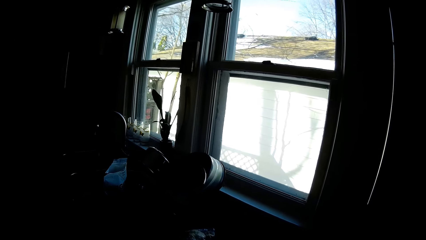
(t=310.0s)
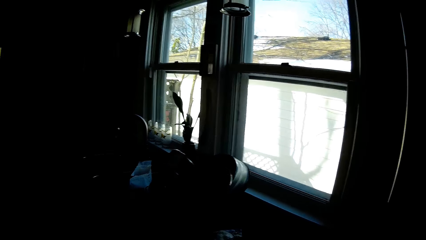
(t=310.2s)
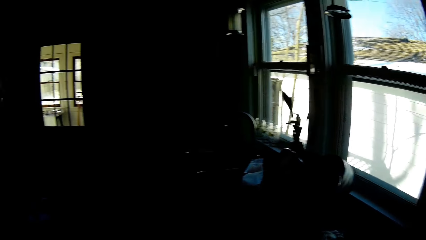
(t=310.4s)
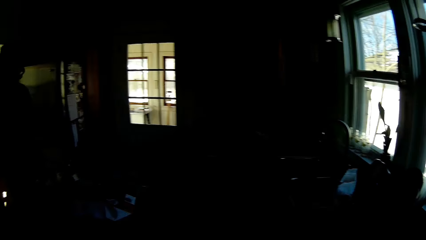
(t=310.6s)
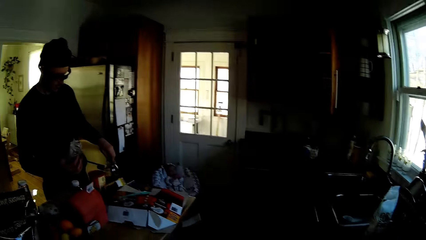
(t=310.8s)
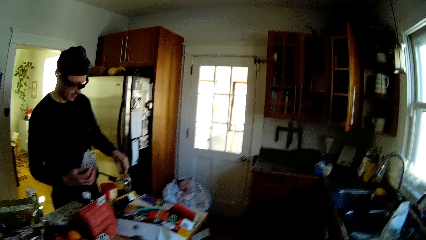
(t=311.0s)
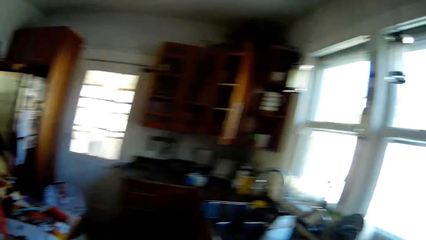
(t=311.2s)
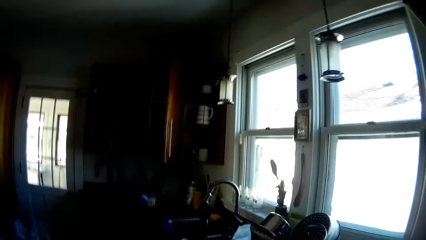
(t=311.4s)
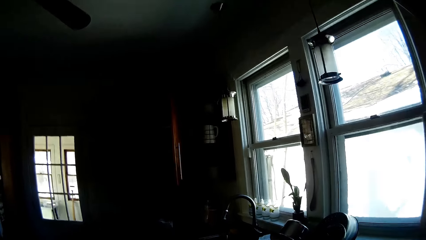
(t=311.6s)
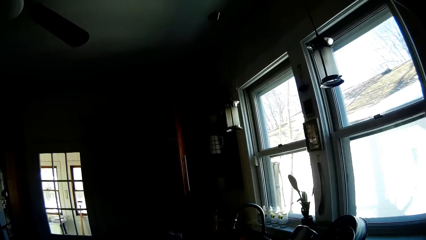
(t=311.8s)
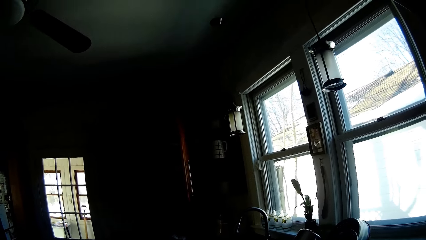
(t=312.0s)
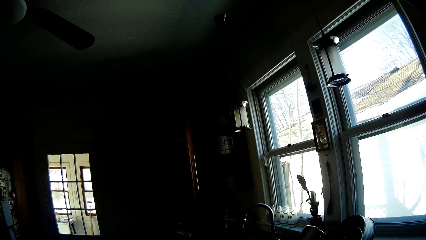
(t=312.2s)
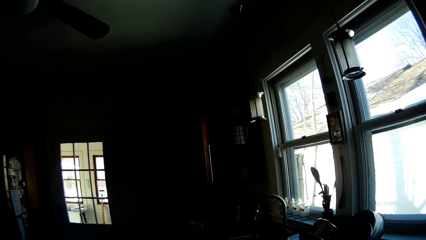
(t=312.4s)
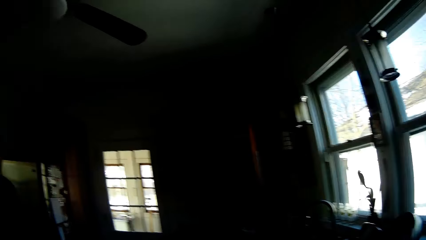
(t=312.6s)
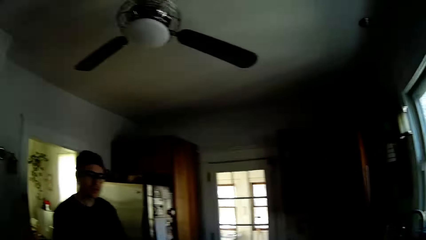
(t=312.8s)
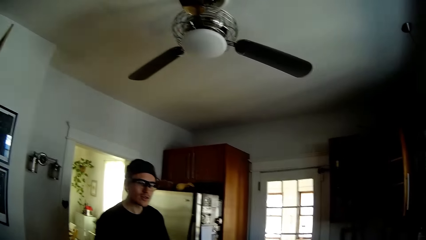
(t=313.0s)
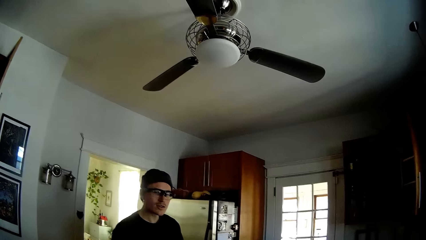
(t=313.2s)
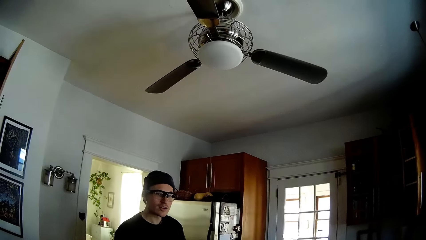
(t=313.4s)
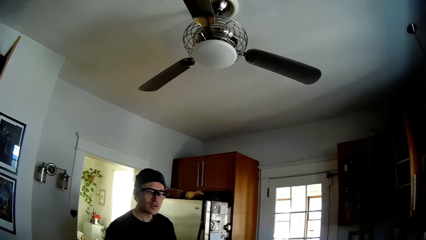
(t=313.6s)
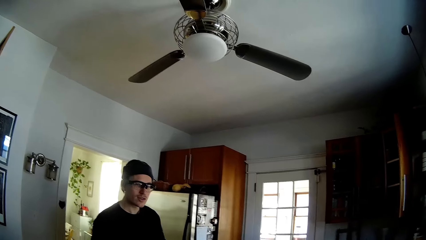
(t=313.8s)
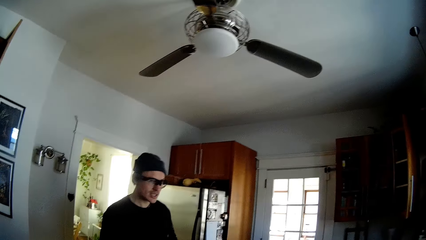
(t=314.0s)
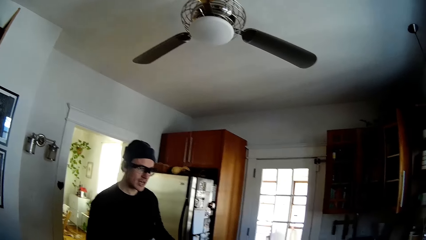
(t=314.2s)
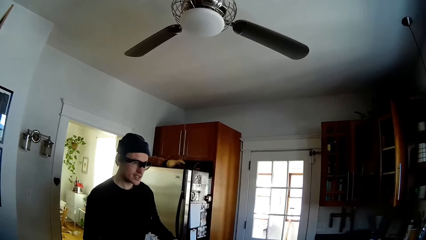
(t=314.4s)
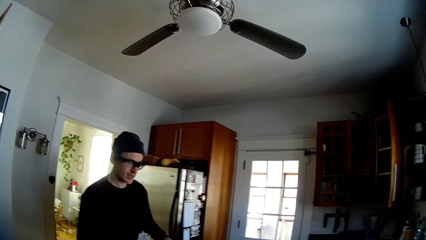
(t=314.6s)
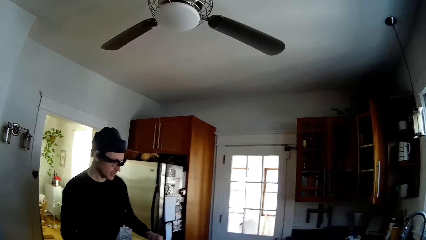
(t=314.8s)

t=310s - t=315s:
The camera wearer interacts with a man.

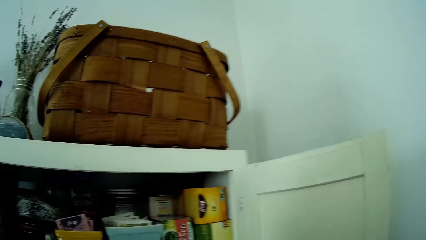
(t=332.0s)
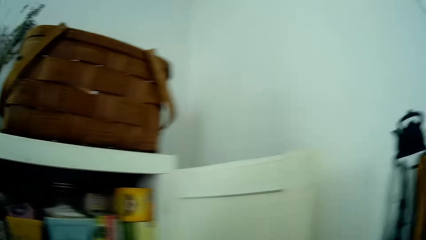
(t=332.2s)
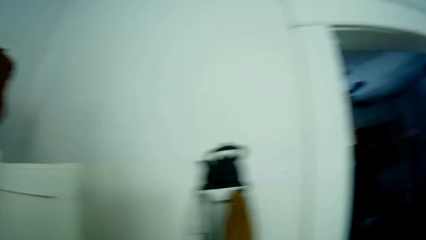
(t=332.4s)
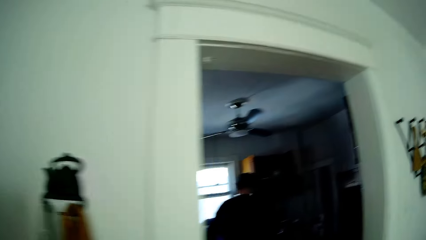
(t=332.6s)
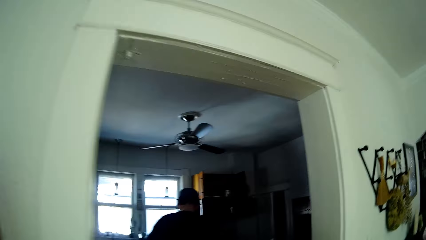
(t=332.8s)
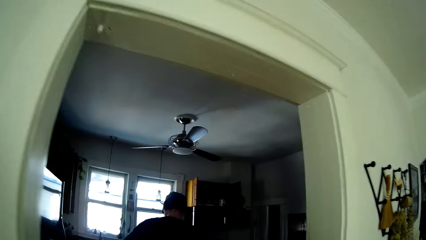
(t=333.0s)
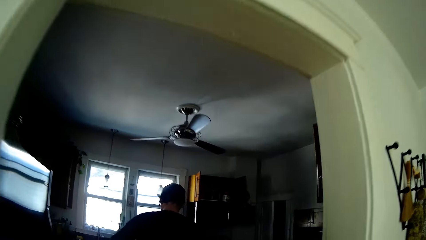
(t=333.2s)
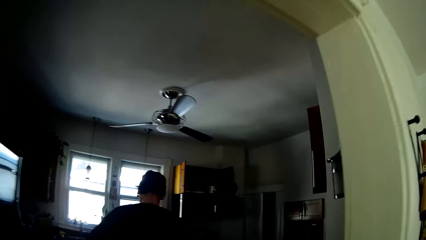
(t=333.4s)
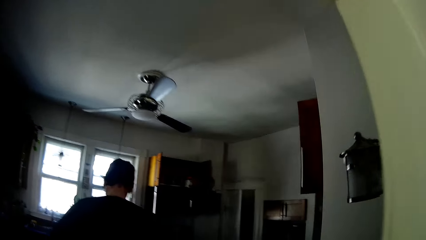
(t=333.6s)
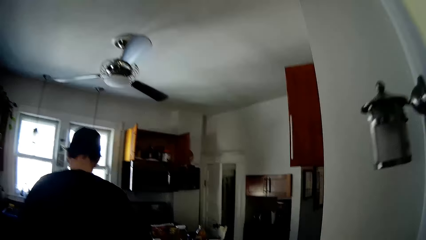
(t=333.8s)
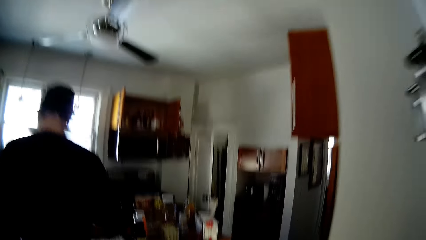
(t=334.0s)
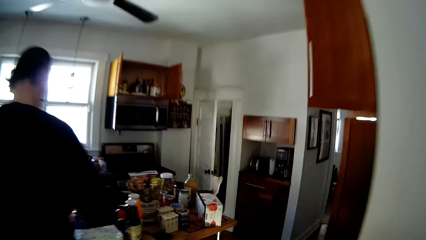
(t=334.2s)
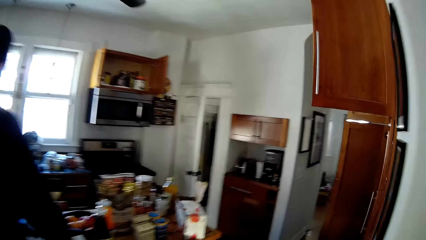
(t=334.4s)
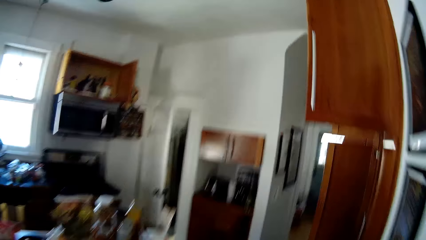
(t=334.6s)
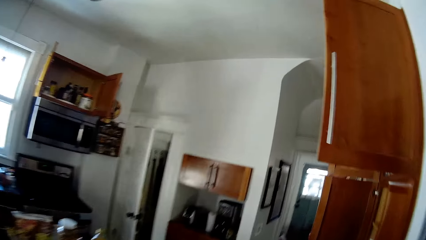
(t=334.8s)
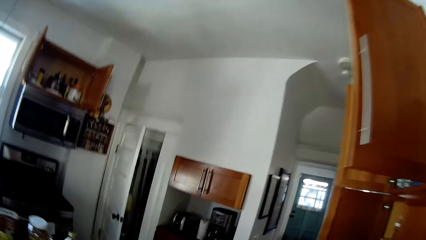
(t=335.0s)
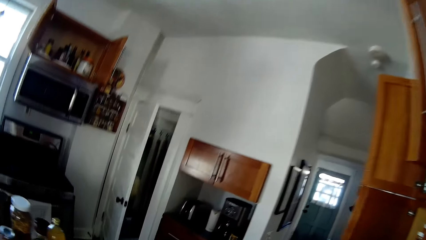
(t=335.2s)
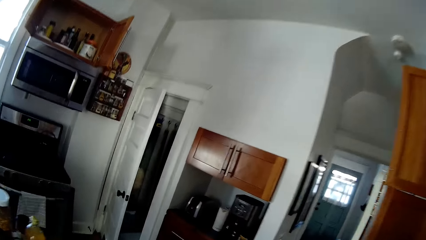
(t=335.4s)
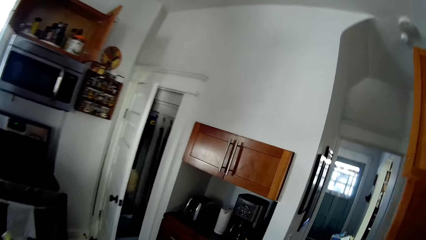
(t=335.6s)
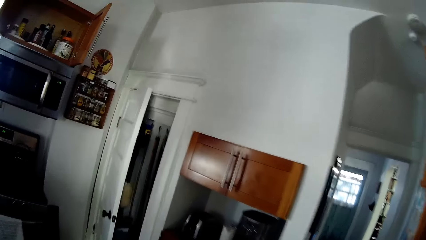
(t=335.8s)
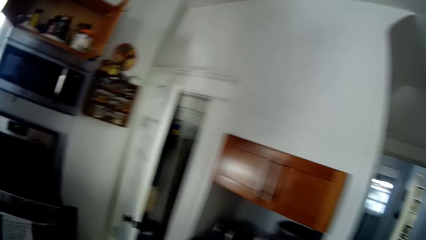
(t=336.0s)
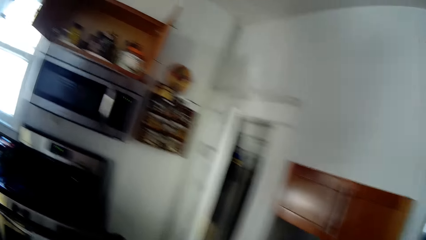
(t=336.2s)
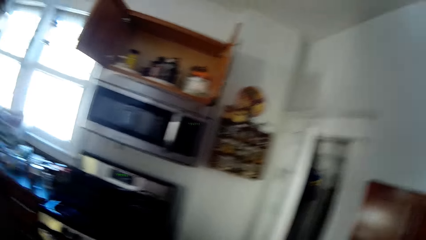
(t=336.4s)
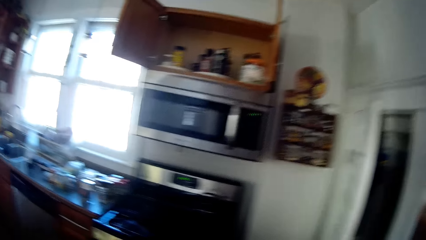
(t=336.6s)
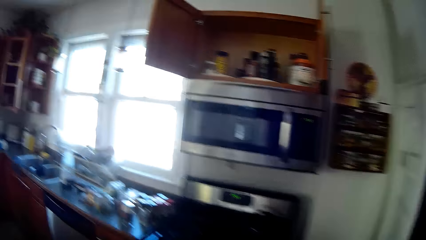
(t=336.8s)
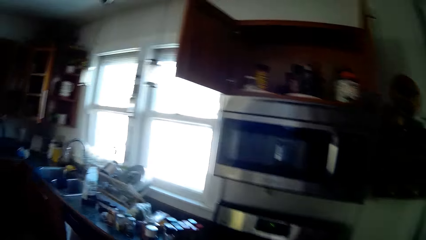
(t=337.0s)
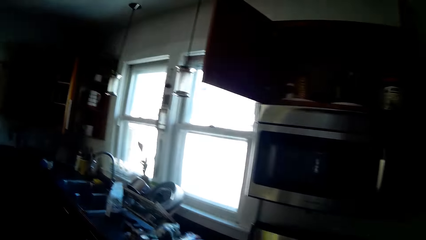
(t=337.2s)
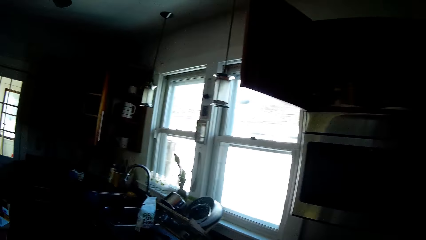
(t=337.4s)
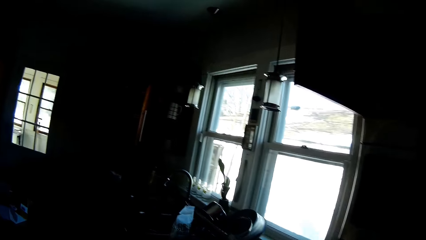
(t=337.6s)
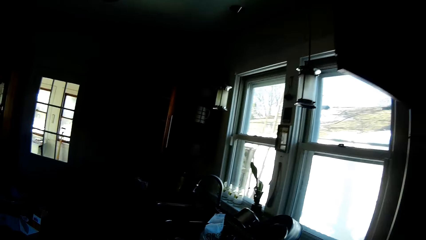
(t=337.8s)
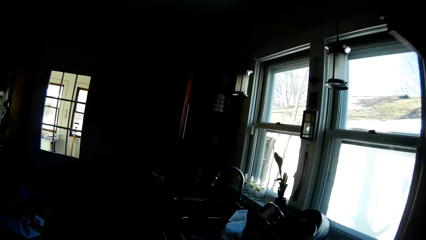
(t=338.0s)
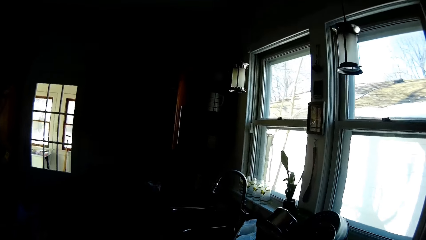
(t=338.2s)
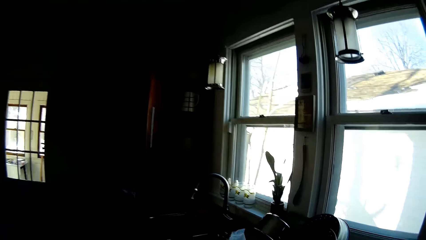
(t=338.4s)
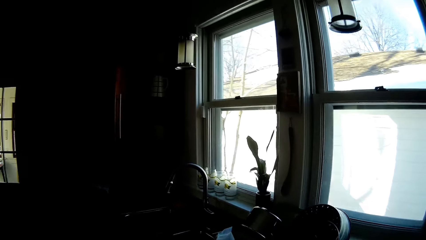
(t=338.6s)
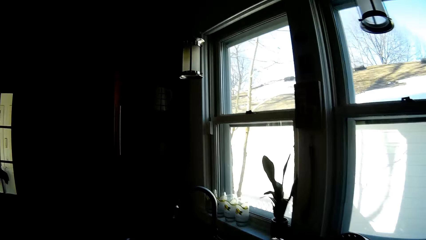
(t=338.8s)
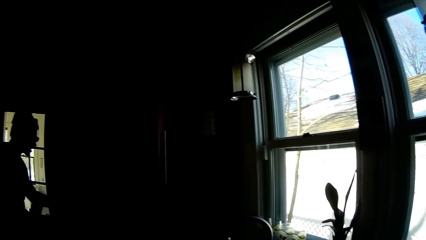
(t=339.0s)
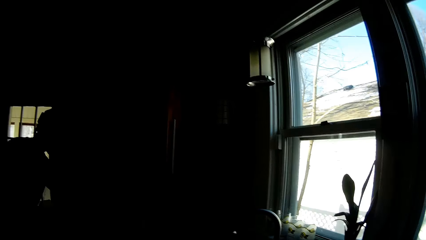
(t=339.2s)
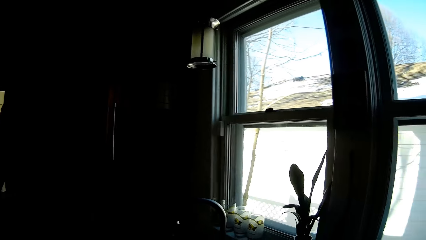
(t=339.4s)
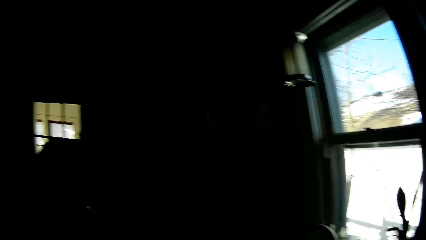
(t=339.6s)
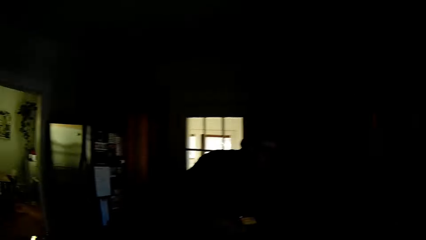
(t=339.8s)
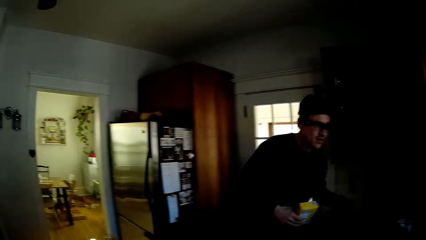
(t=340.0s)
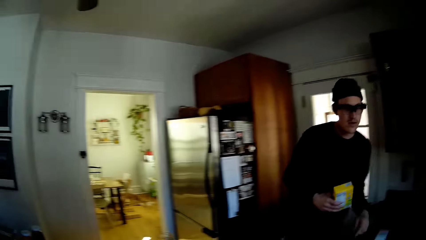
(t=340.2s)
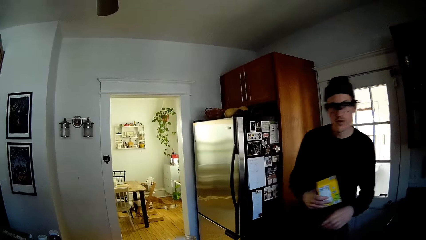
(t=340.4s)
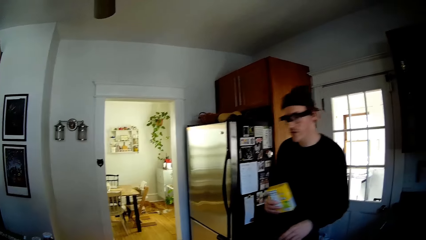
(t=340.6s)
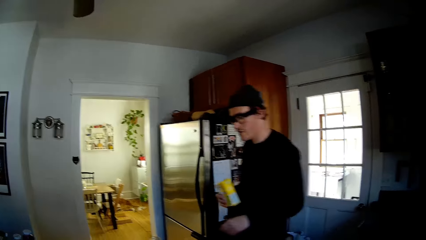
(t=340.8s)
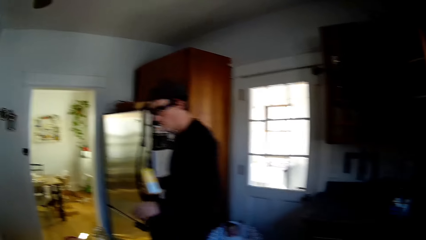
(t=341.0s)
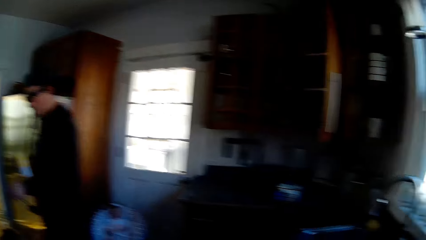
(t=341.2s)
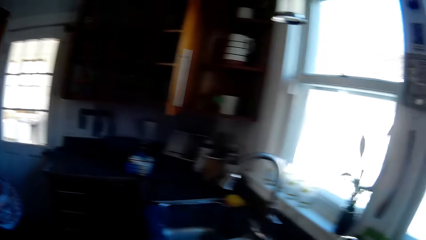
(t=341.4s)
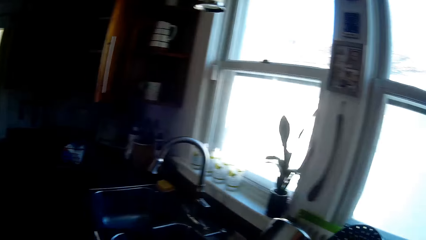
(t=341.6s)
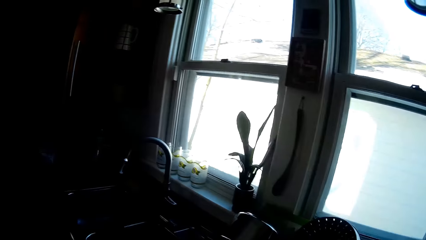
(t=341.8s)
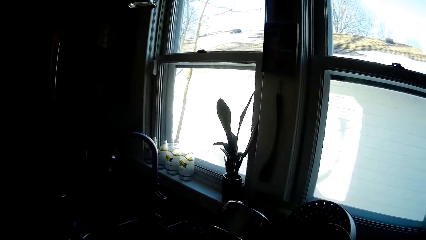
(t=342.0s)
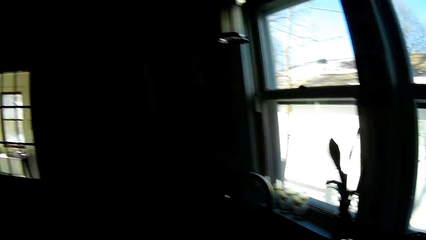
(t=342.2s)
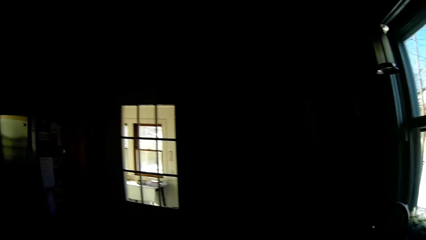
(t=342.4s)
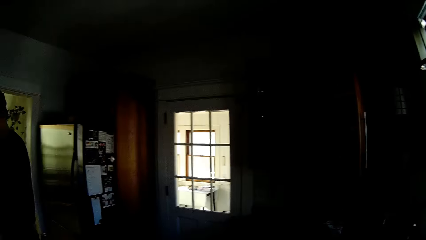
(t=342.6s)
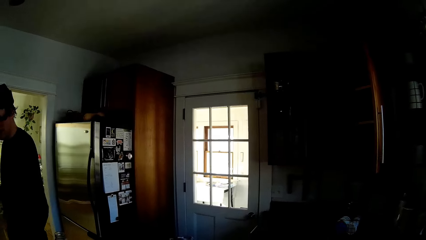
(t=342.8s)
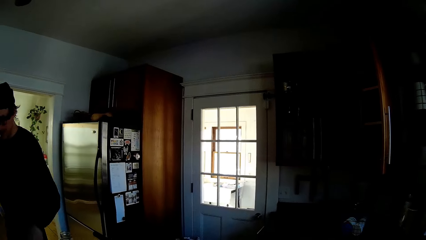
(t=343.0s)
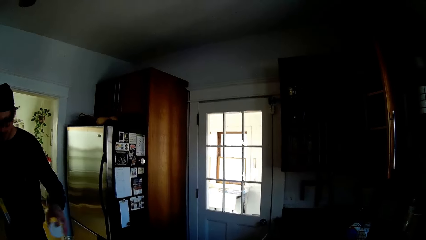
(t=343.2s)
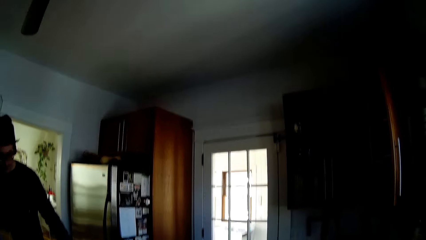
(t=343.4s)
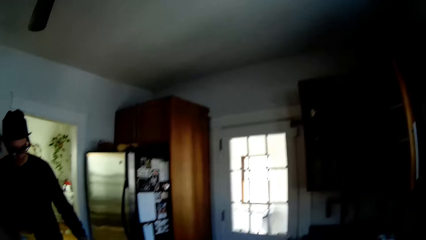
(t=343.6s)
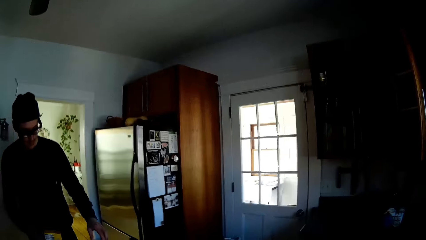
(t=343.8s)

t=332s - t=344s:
The camera wearer walks to the kitchen from the dining room. A person walks around.
